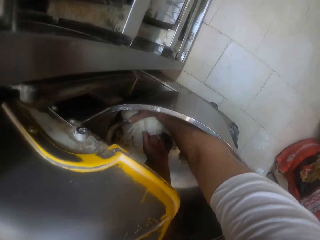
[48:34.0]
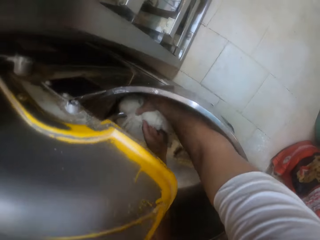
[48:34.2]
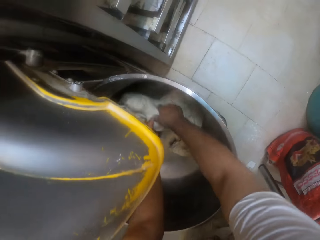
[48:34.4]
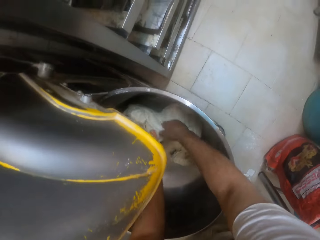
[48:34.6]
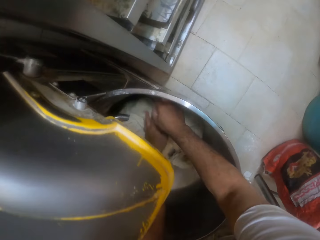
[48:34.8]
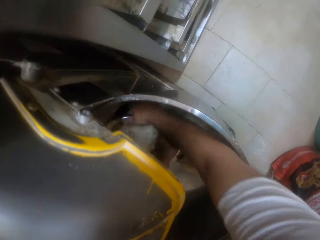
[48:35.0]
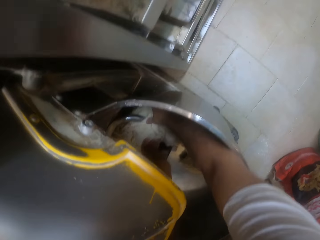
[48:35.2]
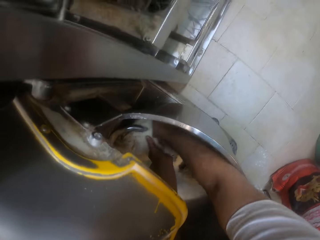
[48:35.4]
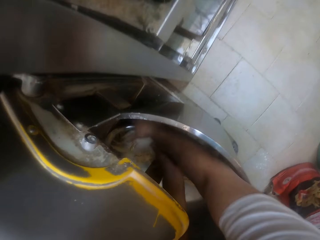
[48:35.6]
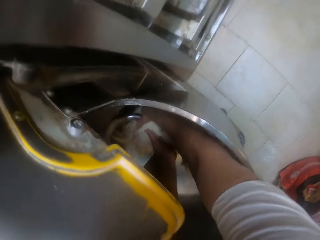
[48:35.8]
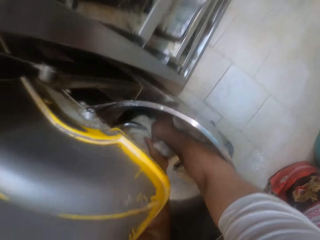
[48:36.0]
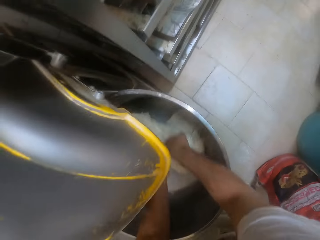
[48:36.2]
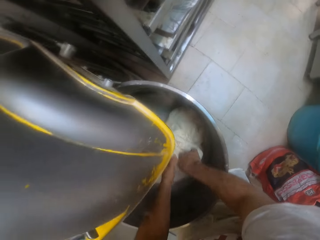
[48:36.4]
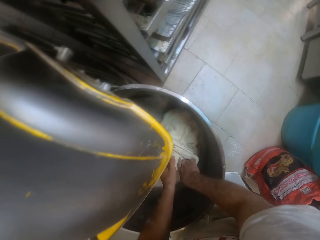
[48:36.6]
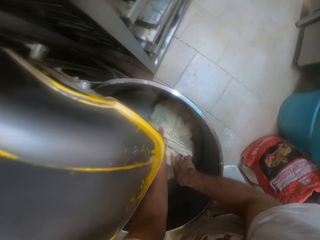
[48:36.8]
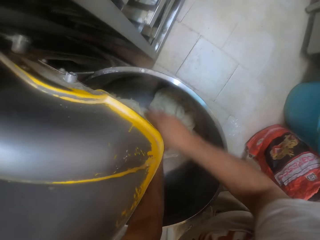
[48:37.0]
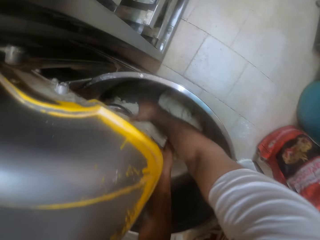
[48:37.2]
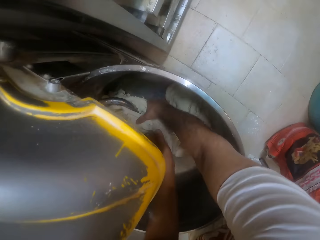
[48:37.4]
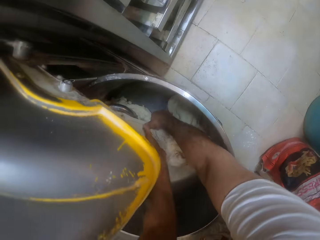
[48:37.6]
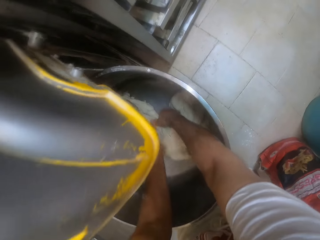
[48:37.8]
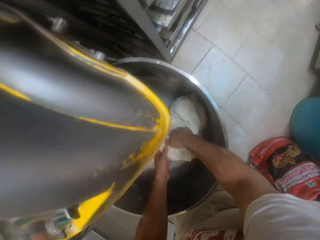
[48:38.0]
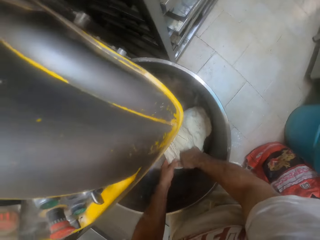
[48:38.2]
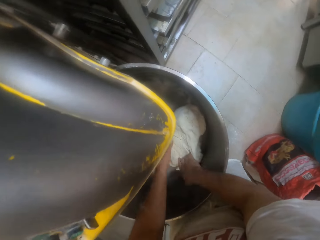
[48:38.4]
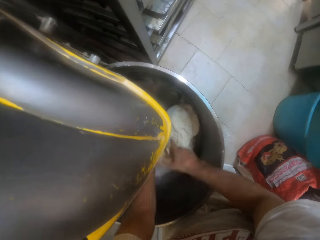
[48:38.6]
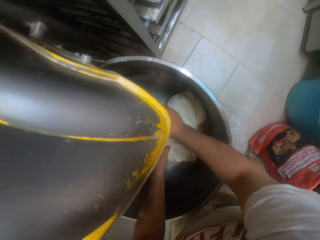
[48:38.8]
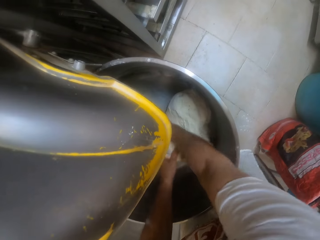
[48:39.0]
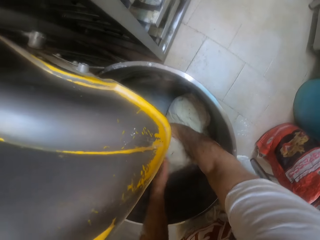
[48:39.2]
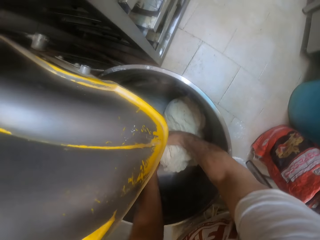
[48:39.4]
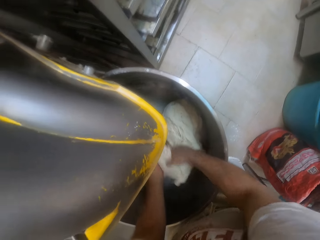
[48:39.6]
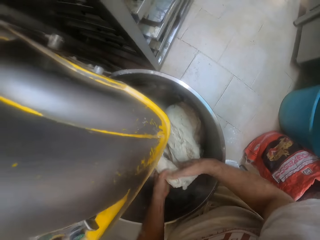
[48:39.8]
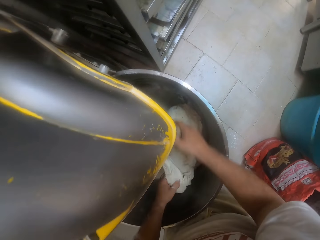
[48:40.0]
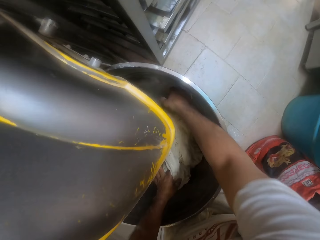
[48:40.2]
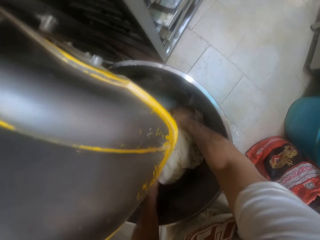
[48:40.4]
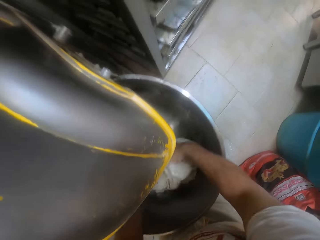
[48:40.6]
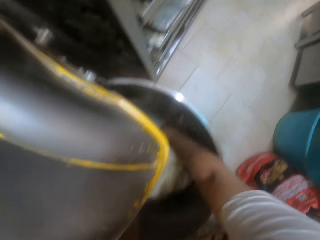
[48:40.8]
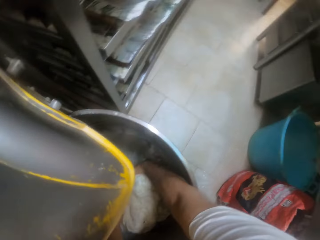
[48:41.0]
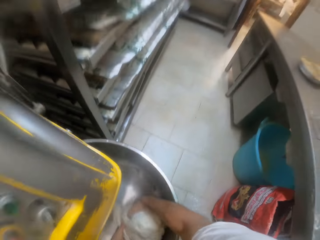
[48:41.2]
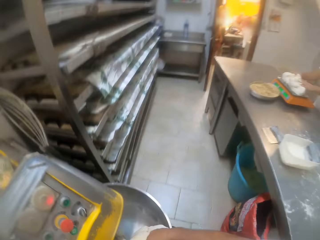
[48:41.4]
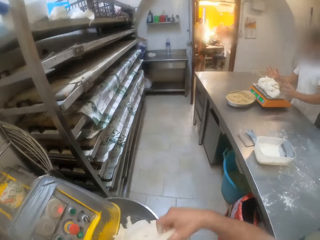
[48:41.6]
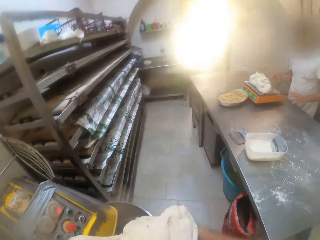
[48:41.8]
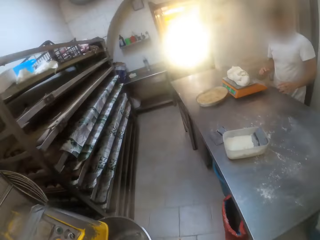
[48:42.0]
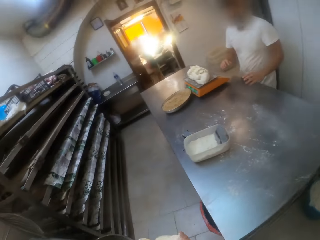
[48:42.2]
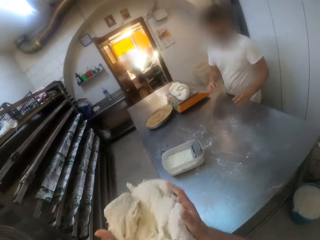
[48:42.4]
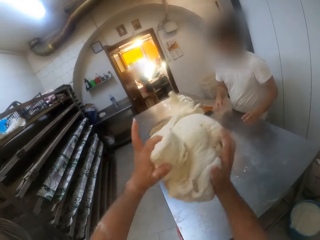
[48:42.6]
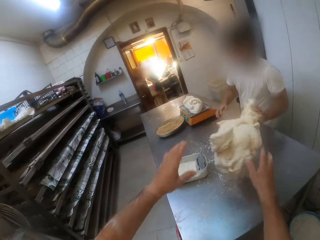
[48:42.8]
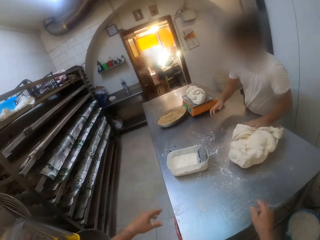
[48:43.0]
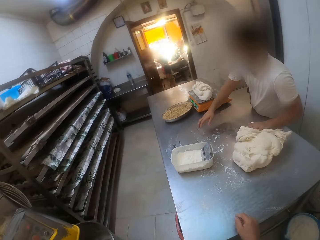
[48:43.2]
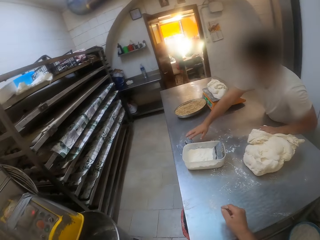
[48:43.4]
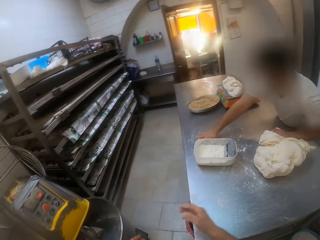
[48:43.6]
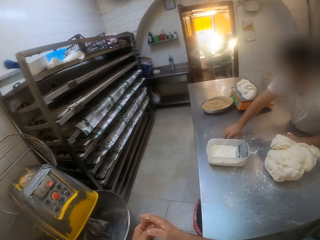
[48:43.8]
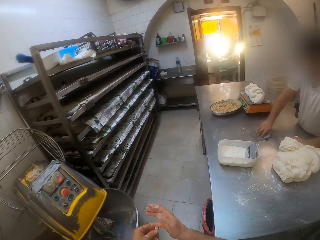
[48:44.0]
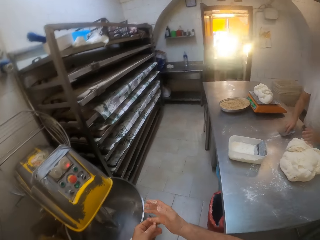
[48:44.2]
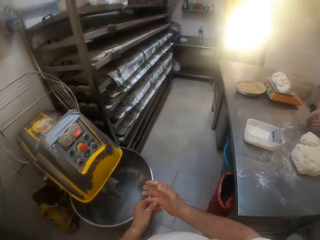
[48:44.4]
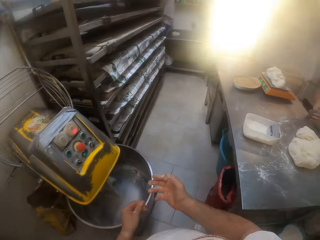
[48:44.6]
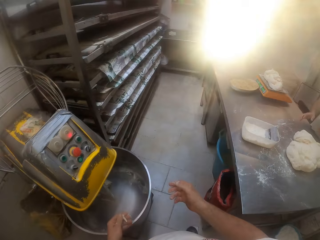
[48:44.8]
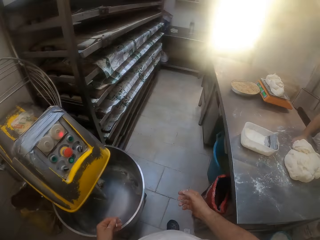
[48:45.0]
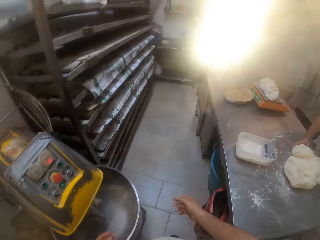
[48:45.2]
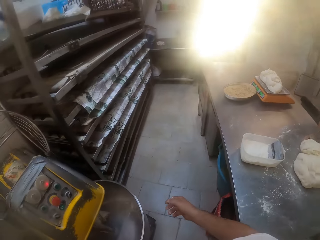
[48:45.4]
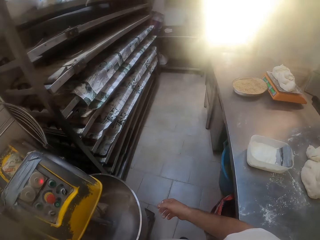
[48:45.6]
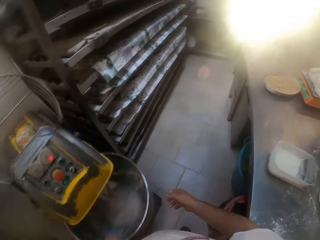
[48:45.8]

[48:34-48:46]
The camera wearer scoops the dough. They scoop the dough again. They look around. The man picks up the dough cutter on the table with his right hand.

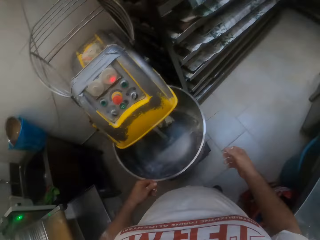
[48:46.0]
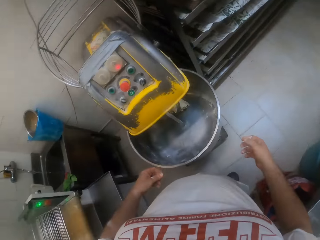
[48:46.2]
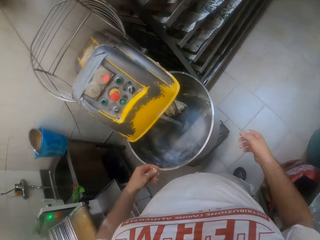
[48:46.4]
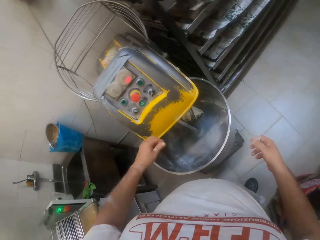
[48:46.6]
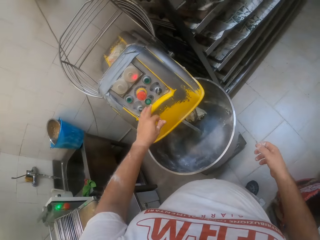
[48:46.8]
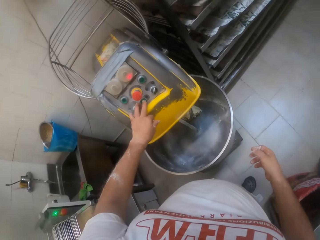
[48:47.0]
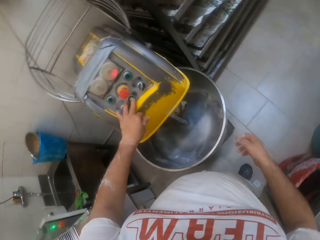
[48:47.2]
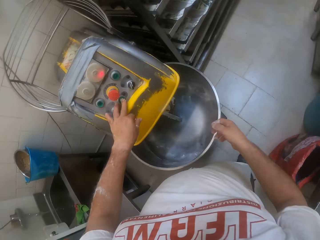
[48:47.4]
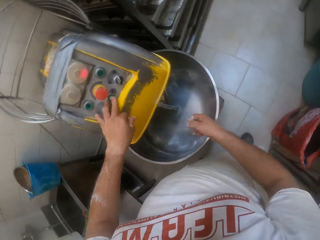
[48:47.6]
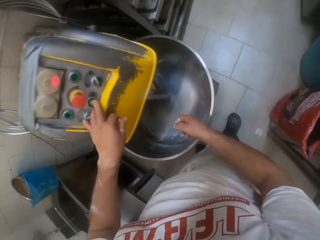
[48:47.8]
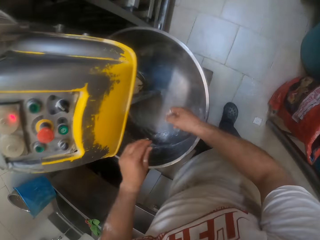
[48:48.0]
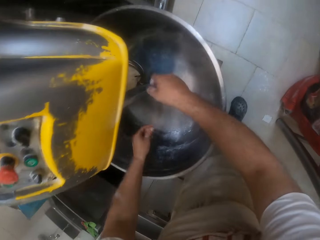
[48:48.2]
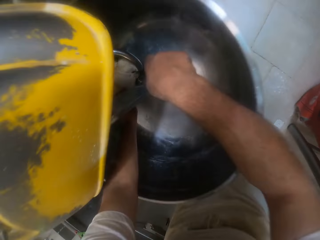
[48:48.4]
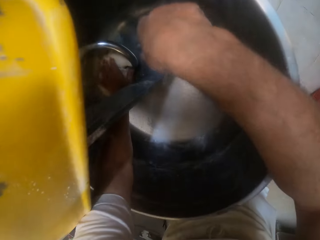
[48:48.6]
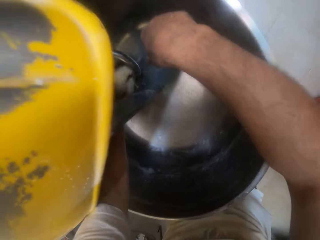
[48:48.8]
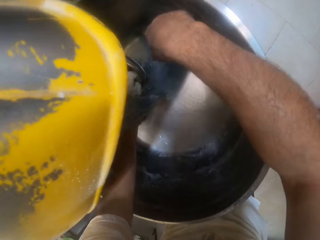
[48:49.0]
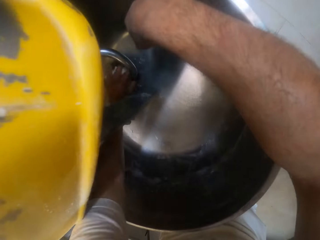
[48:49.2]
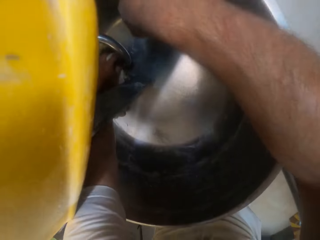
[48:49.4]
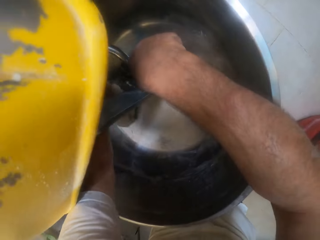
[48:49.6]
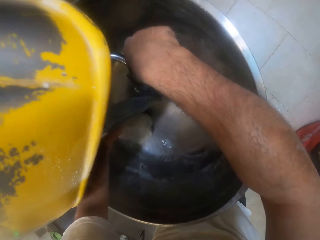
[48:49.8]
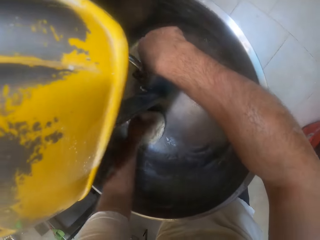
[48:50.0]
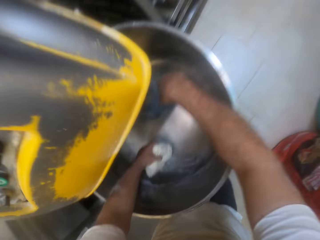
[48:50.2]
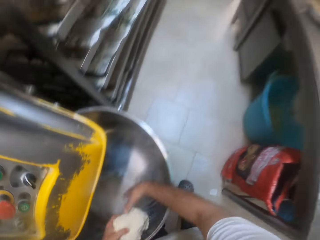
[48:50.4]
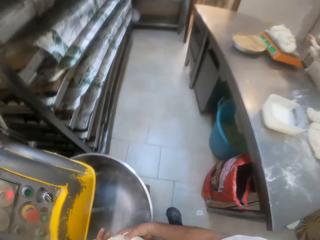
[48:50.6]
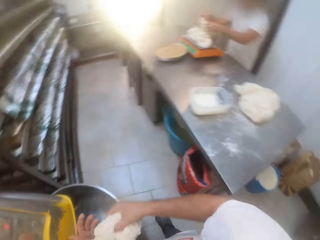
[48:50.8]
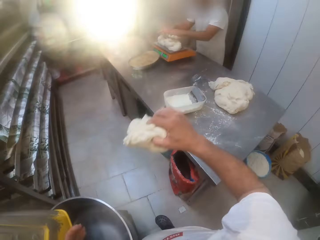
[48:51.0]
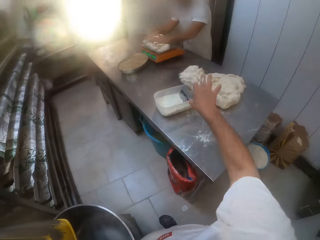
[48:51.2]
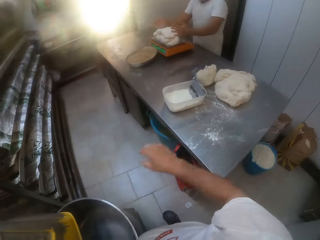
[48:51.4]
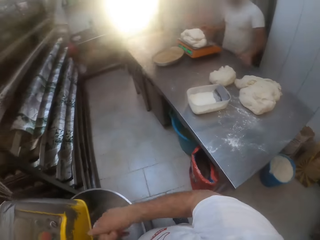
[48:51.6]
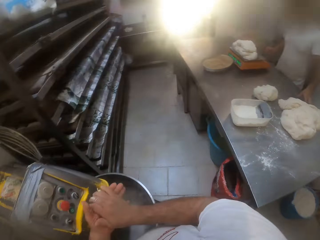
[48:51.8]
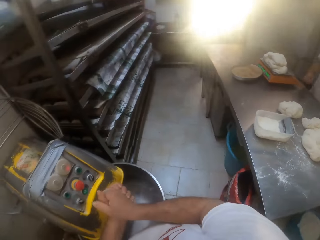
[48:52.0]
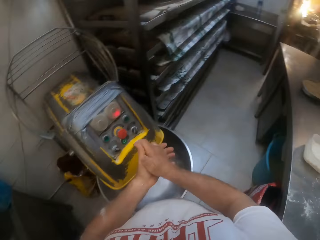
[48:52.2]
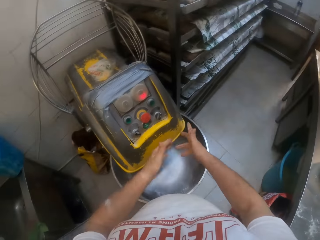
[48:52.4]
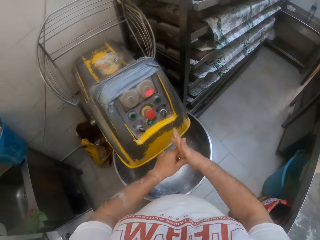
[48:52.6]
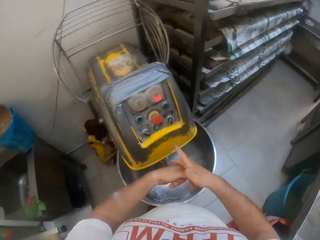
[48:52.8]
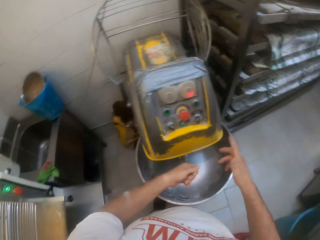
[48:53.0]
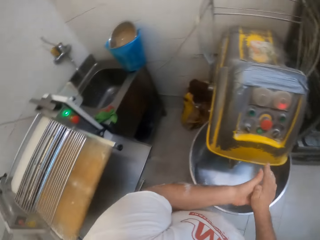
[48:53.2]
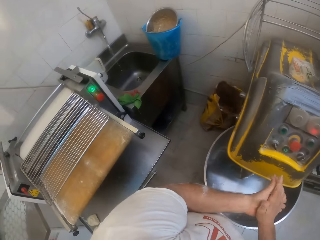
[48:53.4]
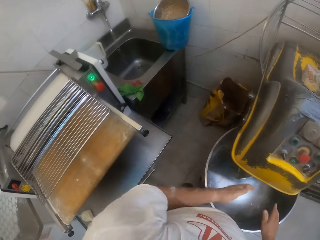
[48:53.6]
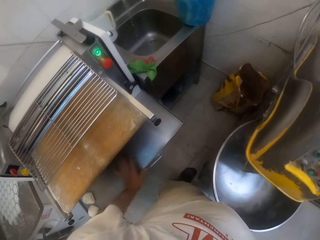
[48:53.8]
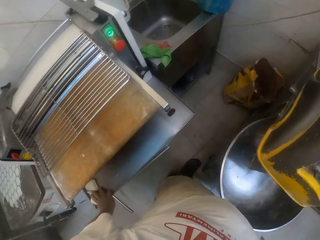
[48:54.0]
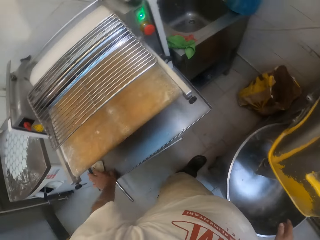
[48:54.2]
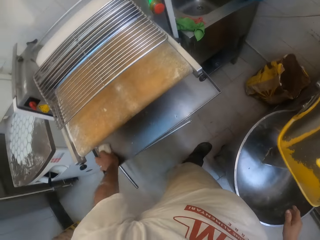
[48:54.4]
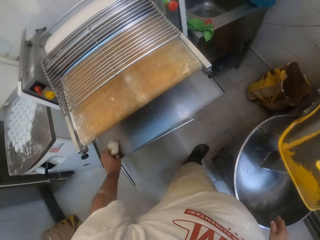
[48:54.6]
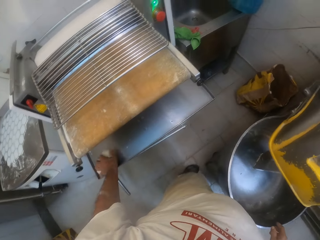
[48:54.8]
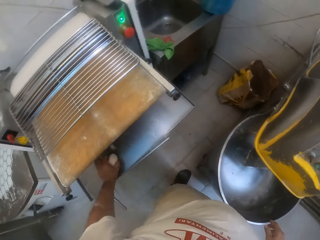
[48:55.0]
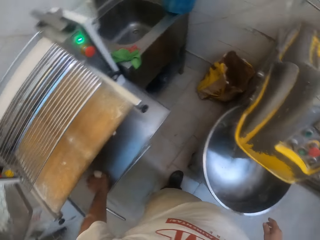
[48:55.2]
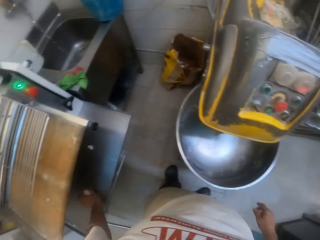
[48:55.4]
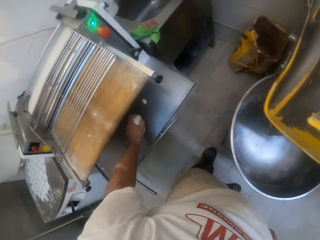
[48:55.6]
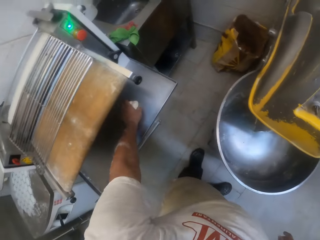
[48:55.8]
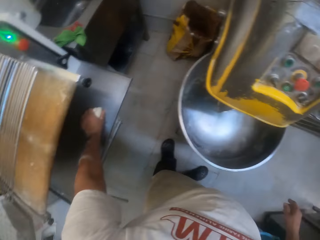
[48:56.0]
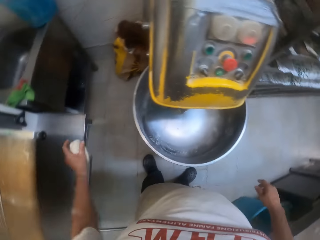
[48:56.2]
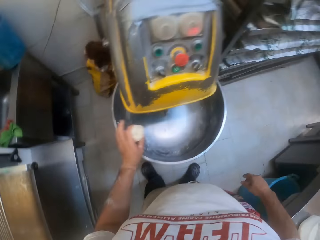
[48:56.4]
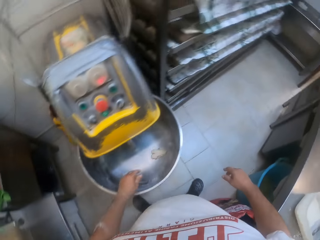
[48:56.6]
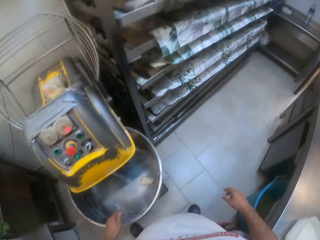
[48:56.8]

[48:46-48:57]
The man holds the dough on the table with his right hand. The camera wearer operates the dough mixer with his left hand. He passes the dough in the dough mixer from his left hand to his right hand. The man presses the dough on the weighing scale on the table with both hands. The camera wearer drops the dough on the table with his right hand. He holds the fingers. He picks up some doughs from a dough roller tray with his left hand. He drops the doughs in the dough mixer with his left hand.
